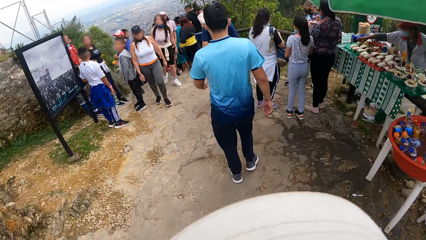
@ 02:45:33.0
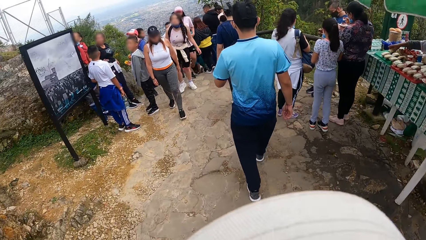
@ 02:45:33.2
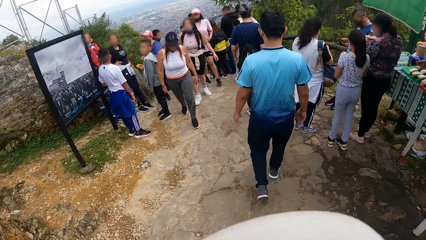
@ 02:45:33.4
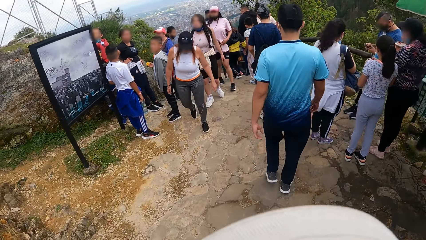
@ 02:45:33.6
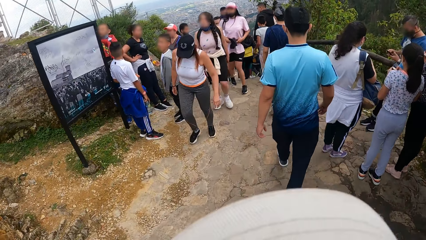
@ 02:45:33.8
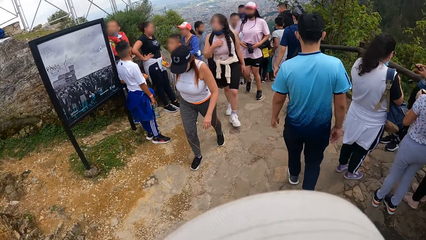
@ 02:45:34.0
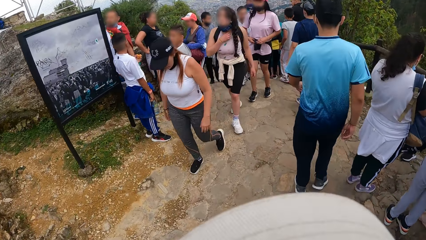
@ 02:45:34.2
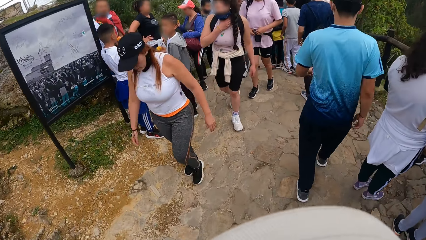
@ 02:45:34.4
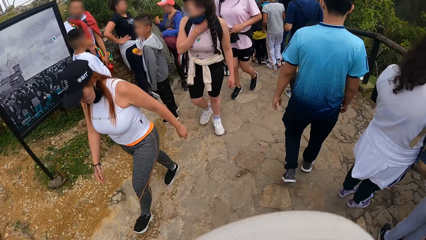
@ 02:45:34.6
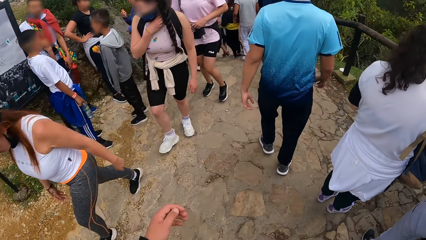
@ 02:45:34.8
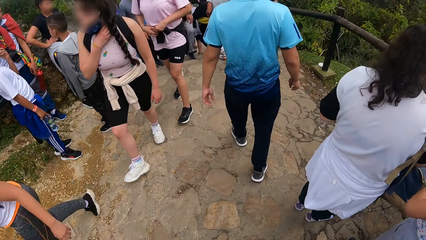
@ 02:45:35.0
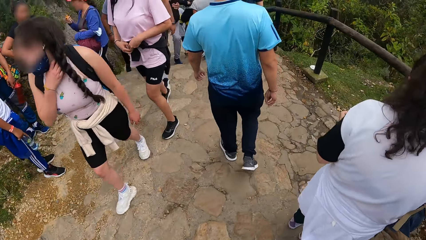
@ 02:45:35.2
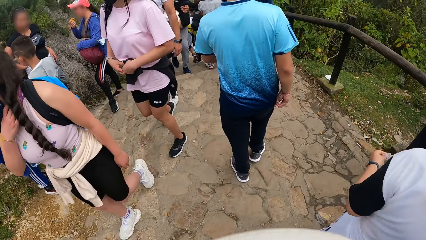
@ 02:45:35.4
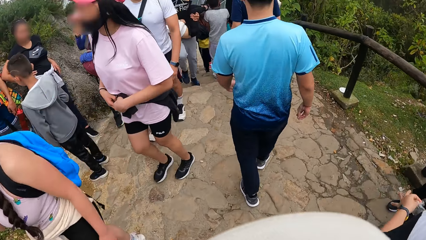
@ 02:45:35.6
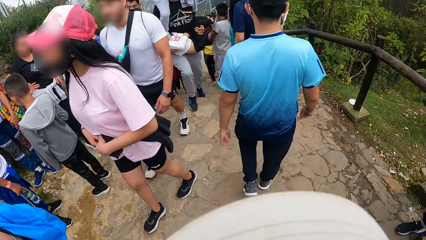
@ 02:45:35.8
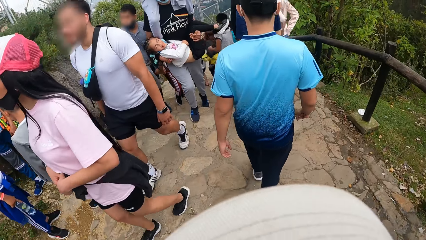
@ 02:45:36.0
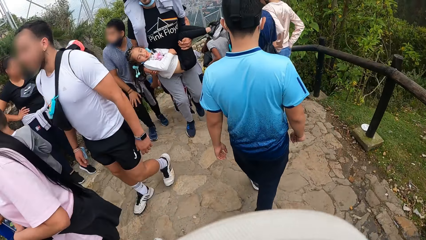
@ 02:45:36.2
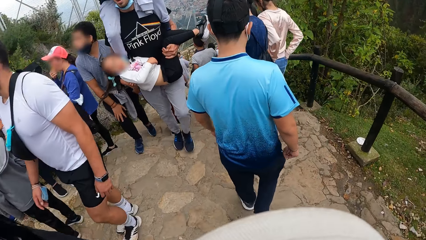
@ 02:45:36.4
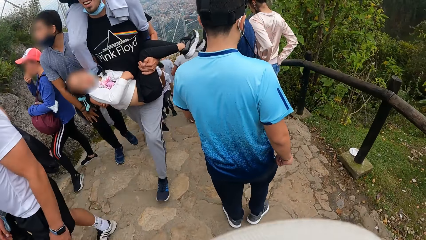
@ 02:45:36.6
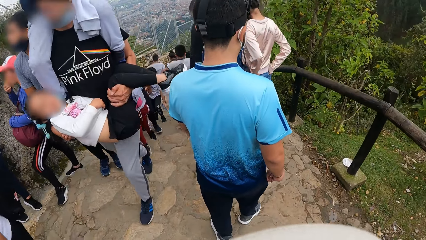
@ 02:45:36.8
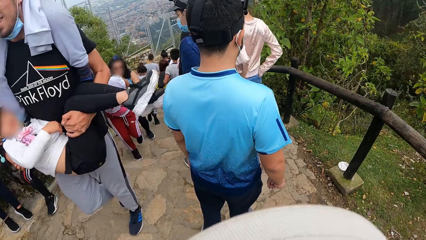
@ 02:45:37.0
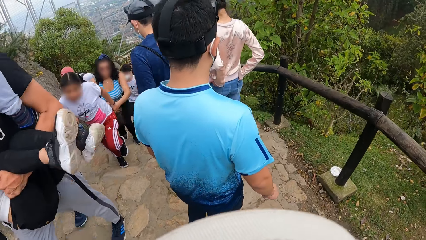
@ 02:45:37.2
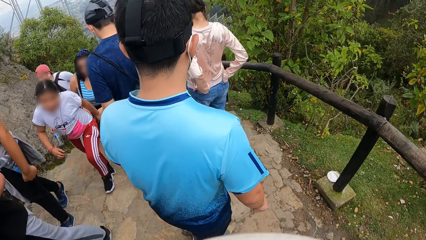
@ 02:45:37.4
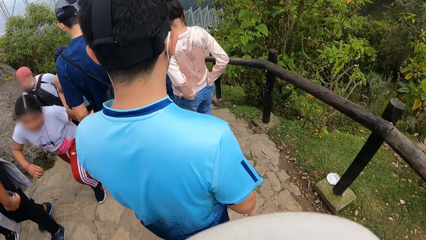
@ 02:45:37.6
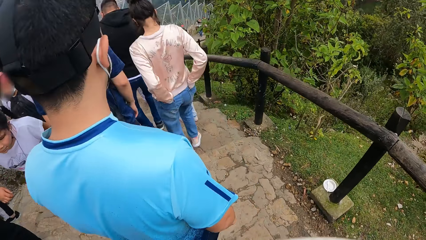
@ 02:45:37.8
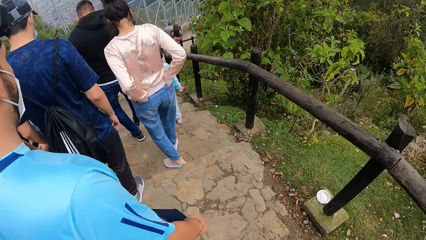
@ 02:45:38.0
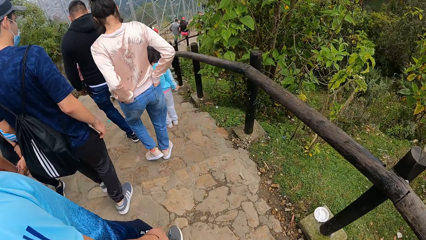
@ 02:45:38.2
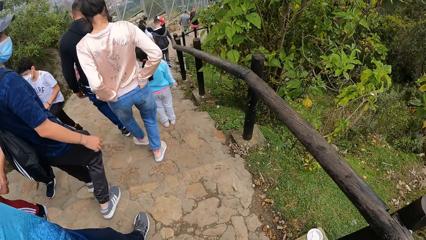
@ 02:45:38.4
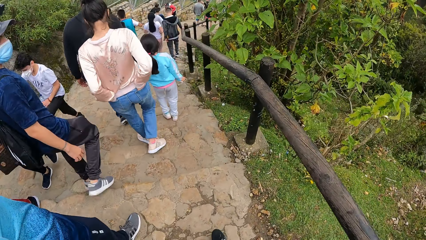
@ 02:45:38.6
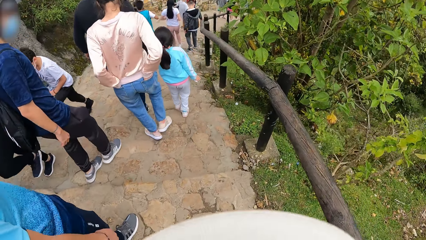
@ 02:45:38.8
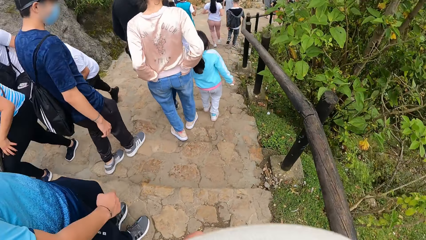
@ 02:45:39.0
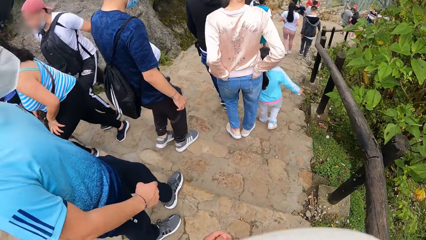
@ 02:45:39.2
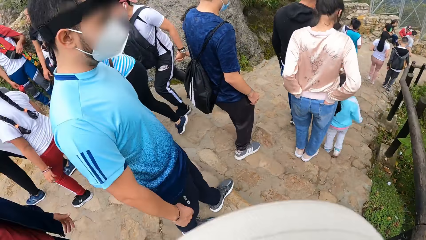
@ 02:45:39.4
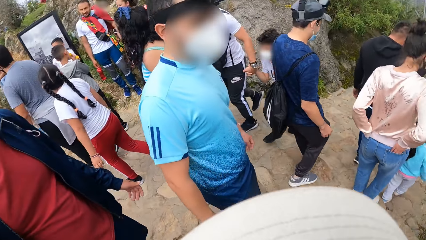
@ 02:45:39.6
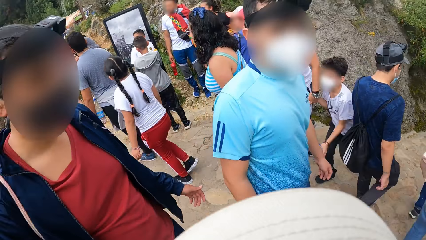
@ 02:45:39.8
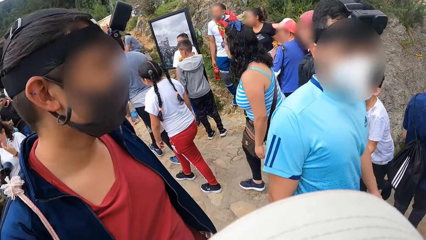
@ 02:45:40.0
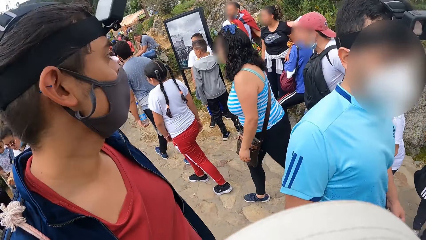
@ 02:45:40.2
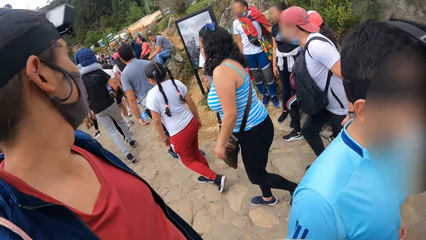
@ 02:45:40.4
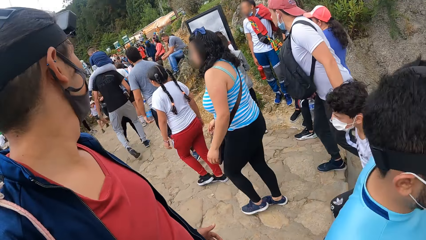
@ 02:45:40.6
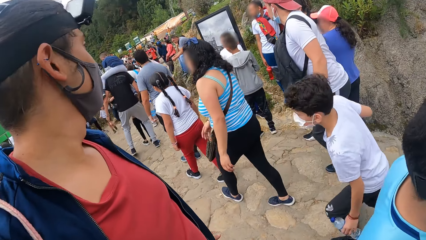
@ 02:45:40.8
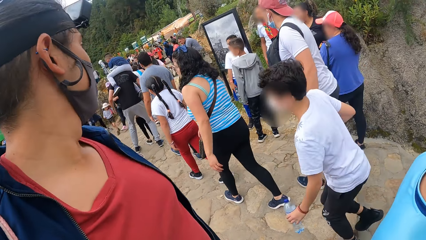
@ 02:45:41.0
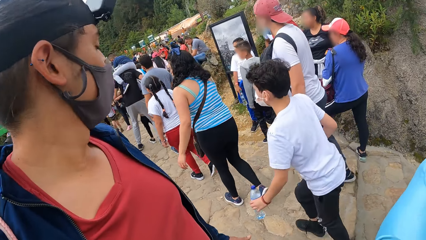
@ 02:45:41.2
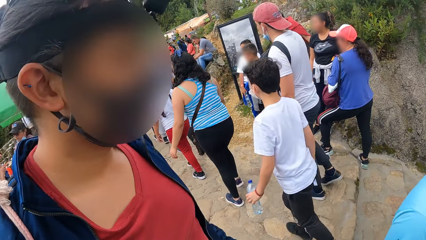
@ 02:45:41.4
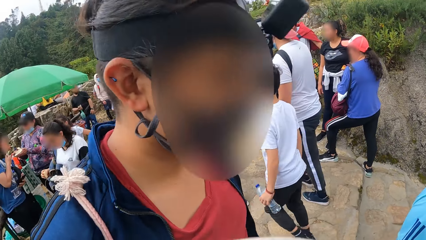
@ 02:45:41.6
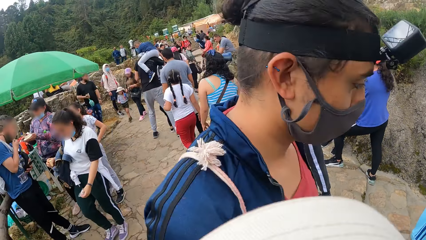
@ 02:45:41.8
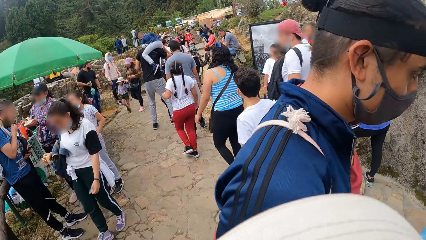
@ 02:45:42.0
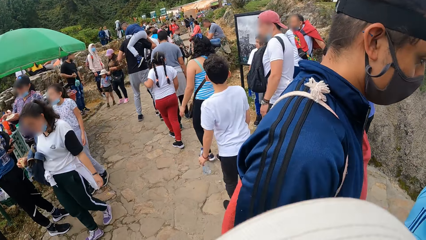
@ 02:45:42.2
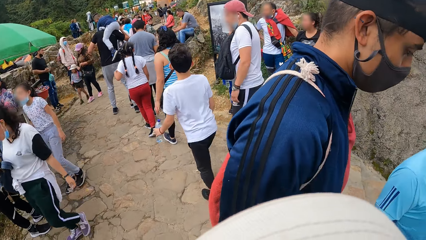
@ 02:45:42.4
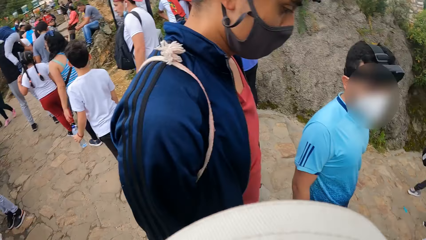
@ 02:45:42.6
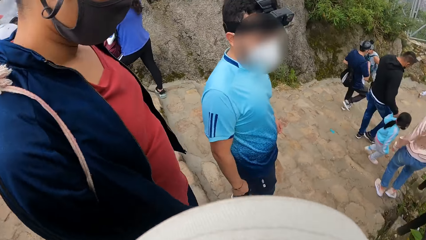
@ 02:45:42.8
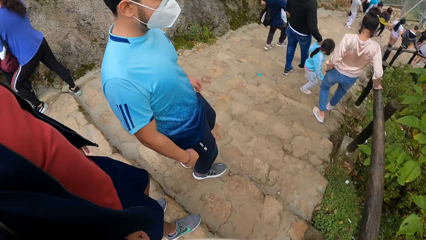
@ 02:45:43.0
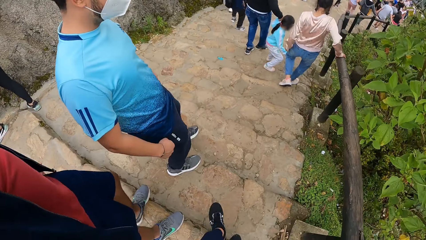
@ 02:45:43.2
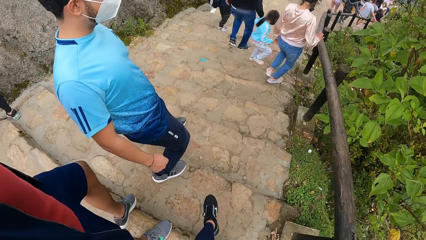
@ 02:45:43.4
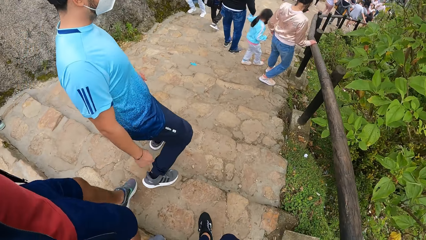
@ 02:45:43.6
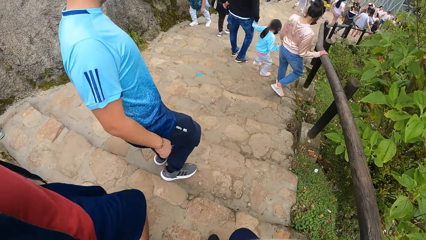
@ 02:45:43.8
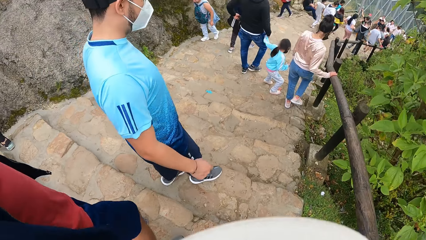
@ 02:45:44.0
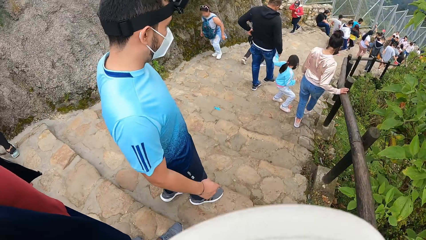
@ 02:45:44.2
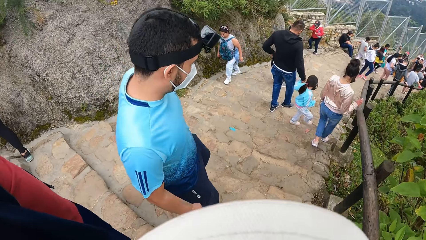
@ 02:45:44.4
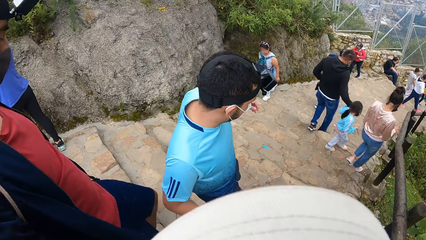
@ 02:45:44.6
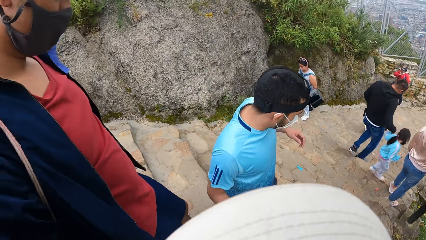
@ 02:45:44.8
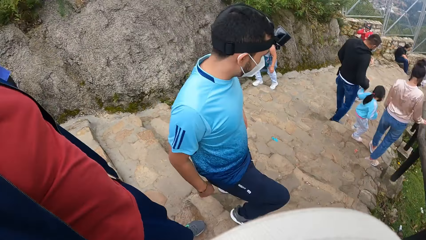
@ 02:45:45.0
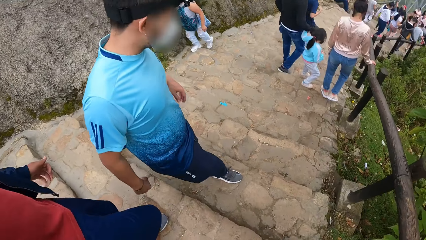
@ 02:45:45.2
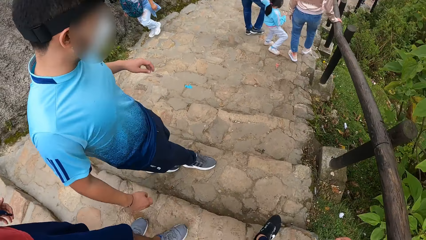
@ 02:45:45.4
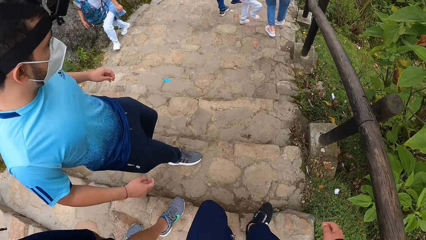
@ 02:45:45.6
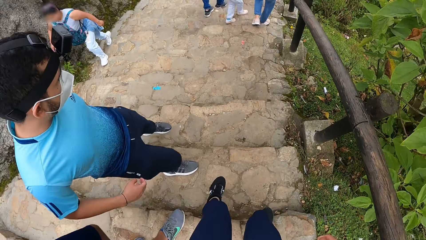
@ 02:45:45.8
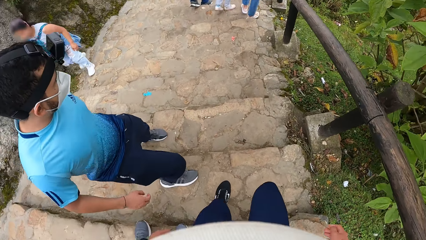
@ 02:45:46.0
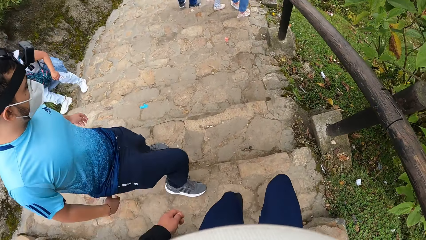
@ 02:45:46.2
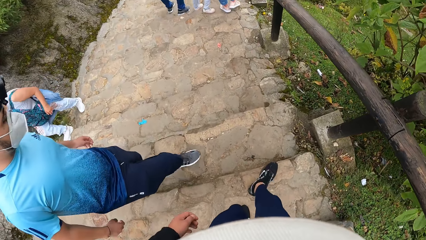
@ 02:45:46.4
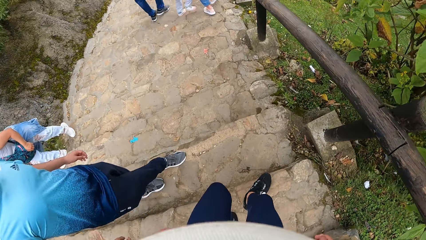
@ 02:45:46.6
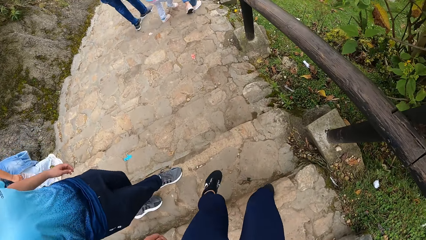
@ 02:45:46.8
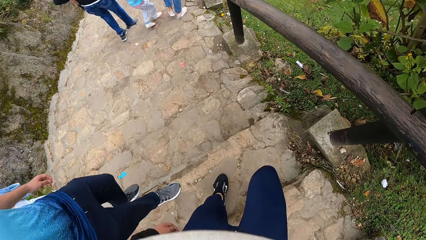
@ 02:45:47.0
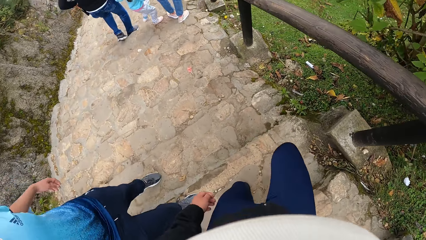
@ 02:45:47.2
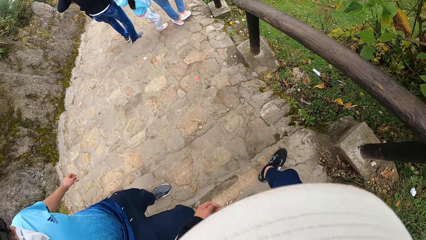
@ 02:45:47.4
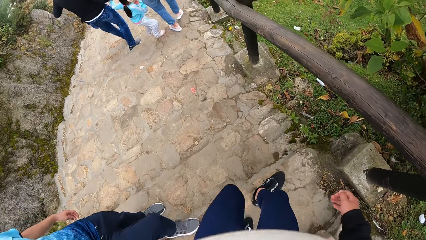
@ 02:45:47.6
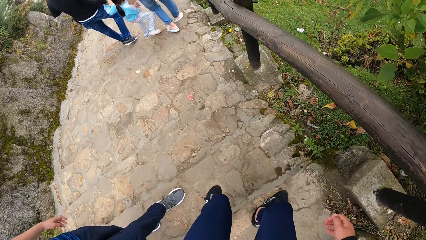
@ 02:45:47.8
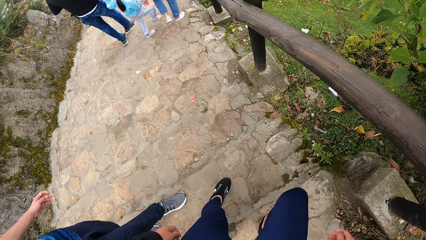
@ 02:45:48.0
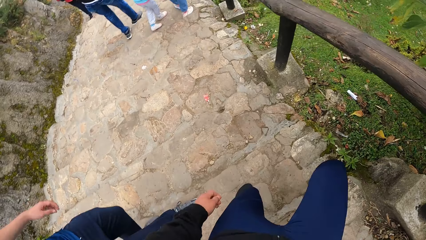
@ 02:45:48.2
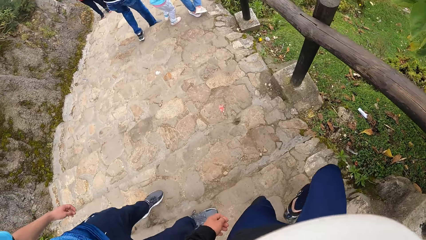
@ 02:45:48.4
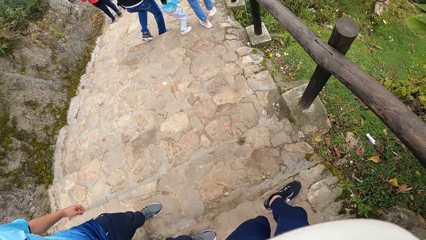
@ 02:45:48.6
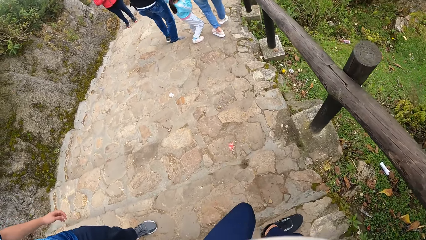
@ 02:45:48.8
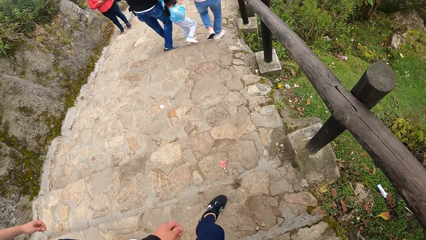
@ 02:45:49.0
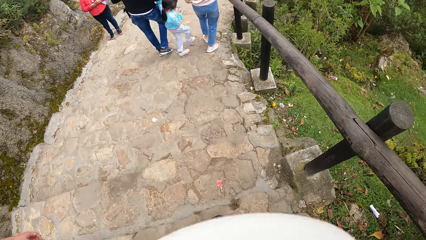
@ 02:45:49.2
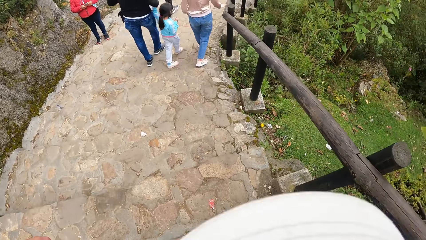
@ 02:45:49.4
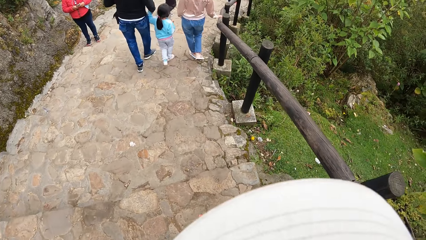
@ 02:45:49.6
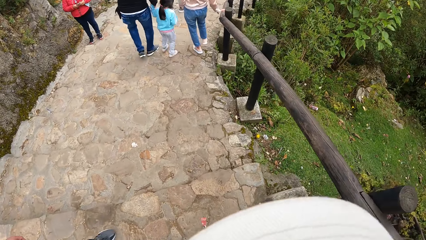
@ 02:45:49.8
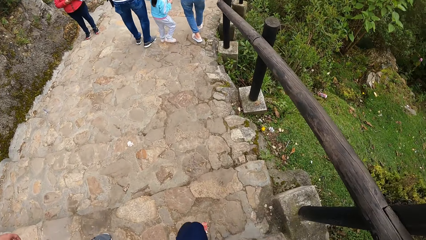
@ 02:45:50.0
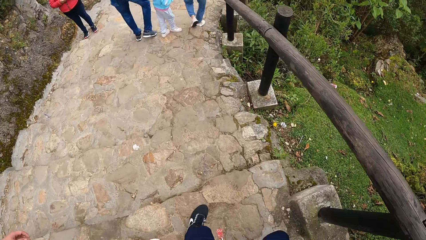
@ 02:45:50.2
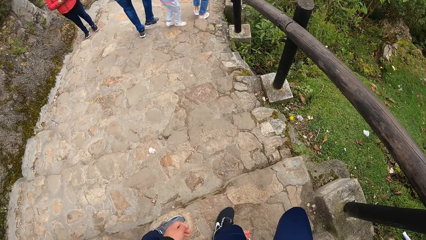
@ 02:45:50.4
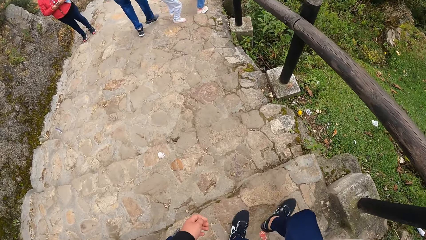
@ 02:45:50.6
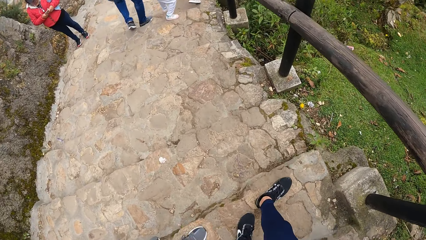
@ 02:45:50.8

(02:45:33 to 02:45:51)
The camera wearer looks around. They walk down the mountain steps with a man, another man and a third man.
